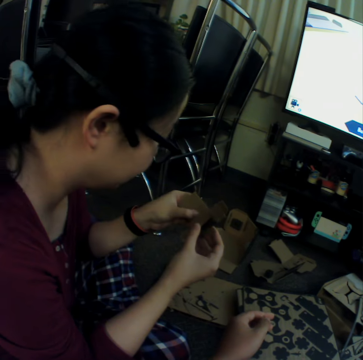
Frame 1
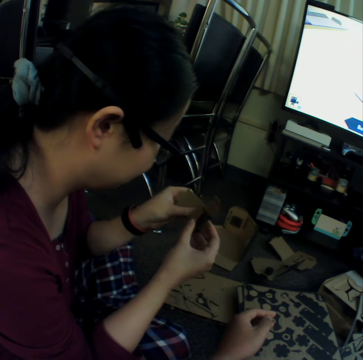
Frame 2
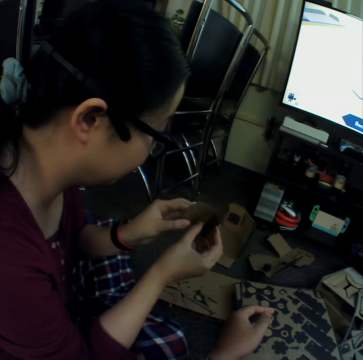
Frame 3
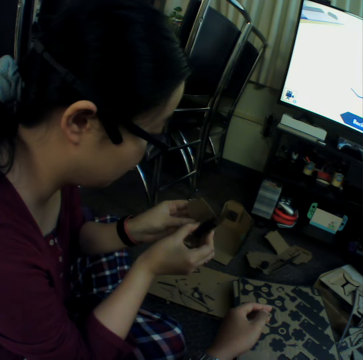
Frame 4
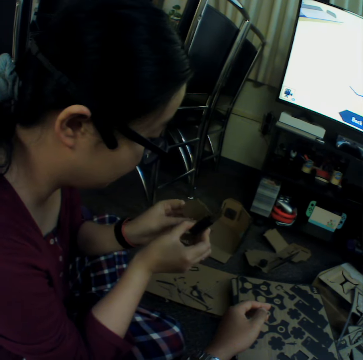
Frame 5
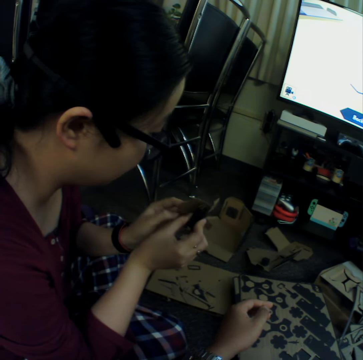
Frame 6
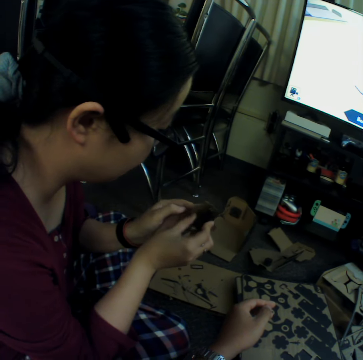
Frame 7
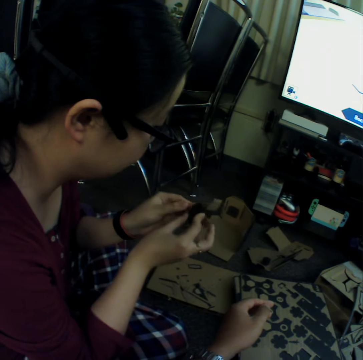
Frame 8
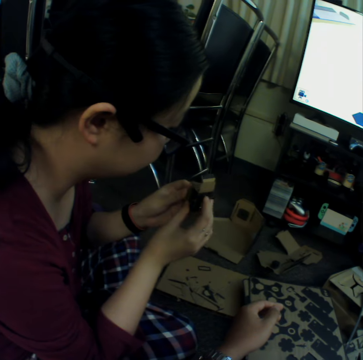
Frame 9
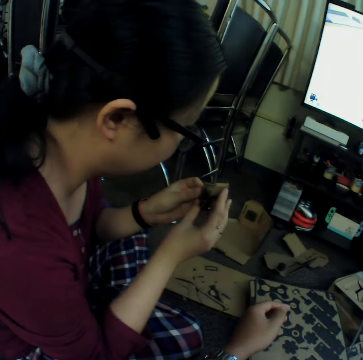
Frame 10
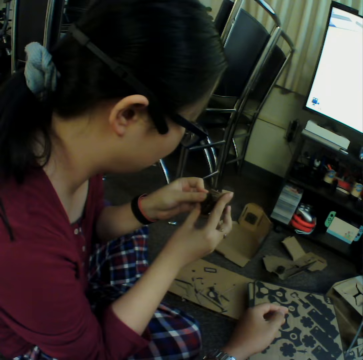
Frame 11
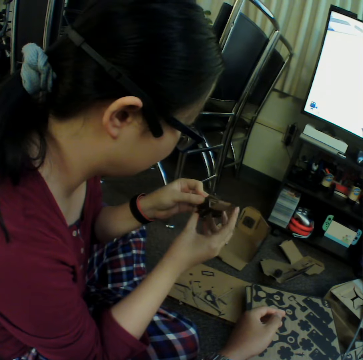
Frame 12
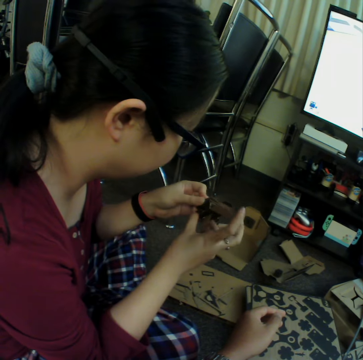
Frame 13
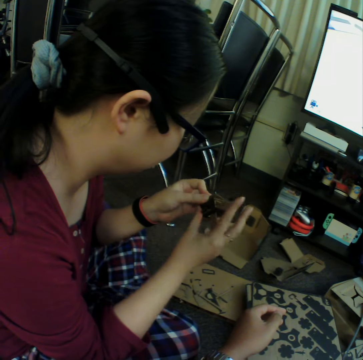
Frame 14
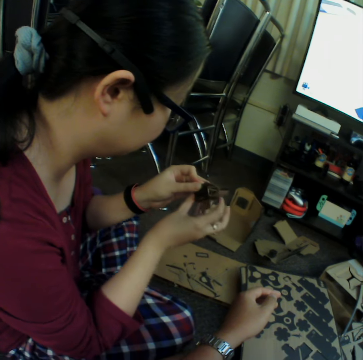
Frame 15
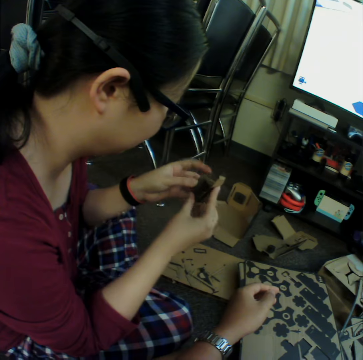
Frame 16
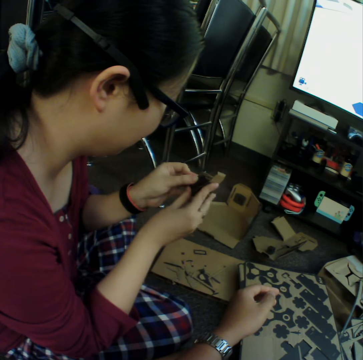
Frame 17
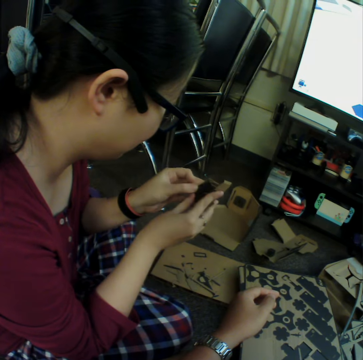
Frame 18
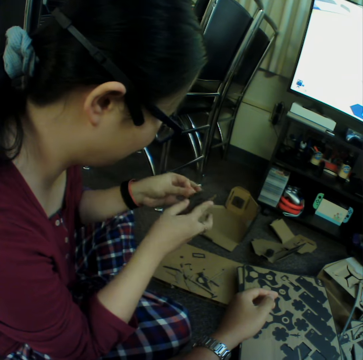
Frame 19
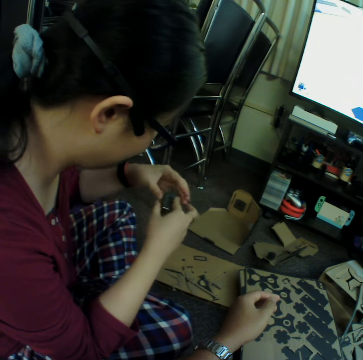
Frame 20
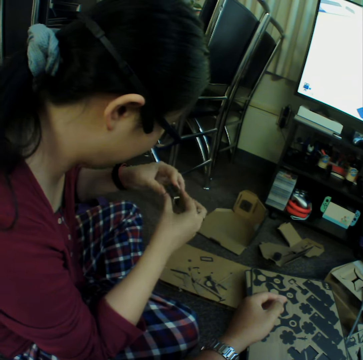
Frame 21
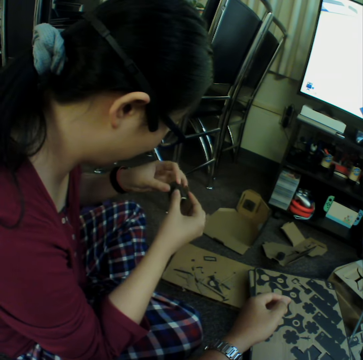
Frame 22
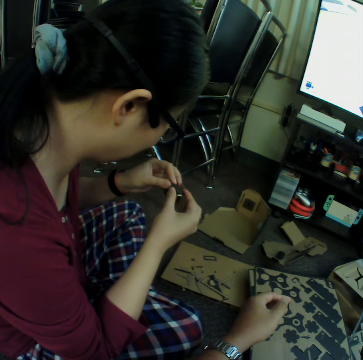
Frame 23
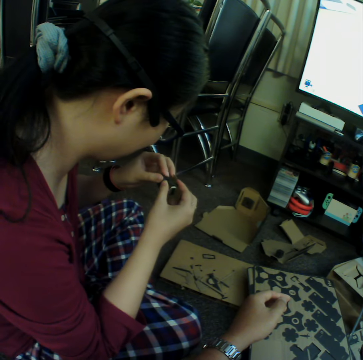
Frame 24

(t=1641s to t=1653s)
A girl folds the box.

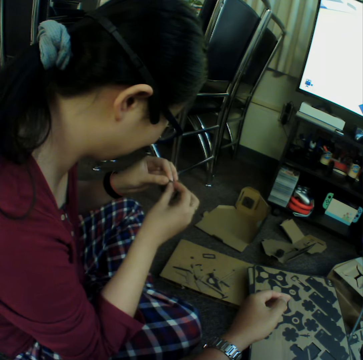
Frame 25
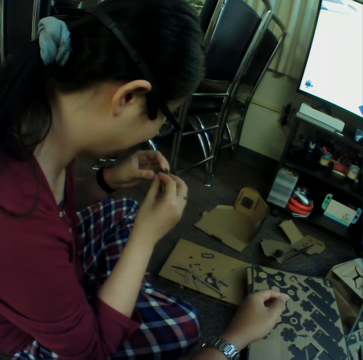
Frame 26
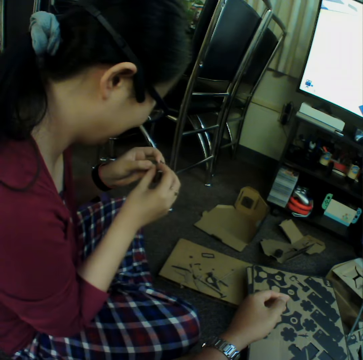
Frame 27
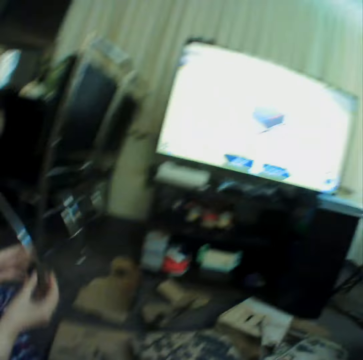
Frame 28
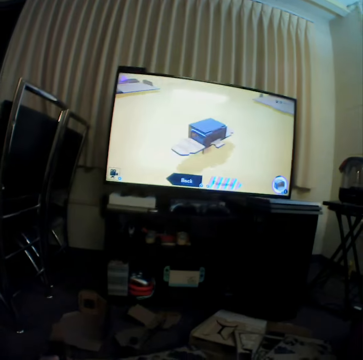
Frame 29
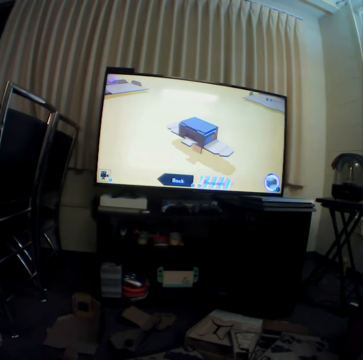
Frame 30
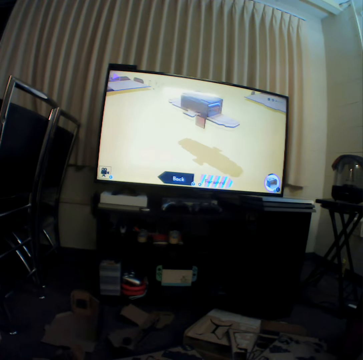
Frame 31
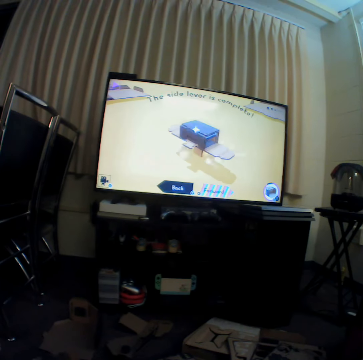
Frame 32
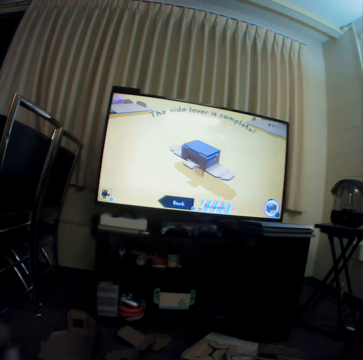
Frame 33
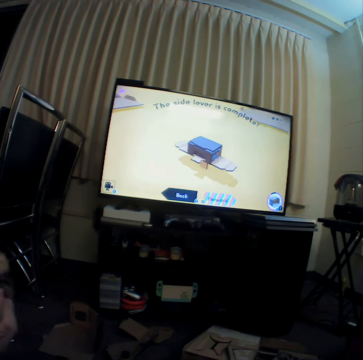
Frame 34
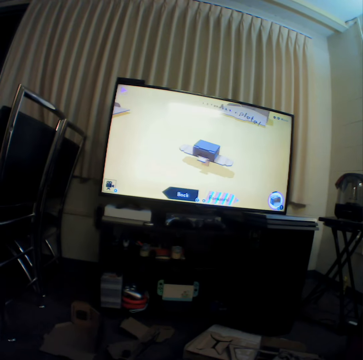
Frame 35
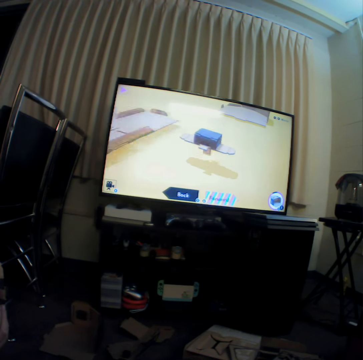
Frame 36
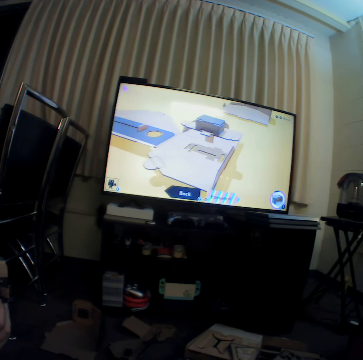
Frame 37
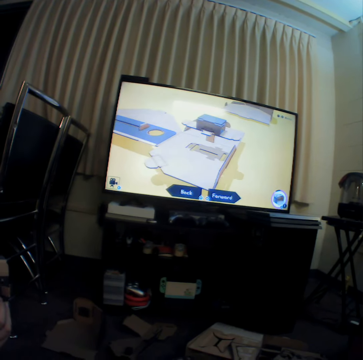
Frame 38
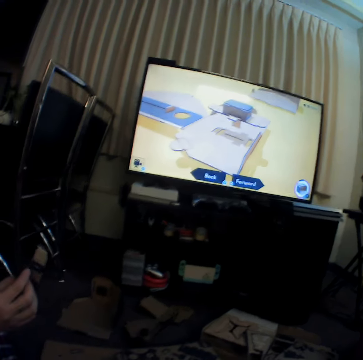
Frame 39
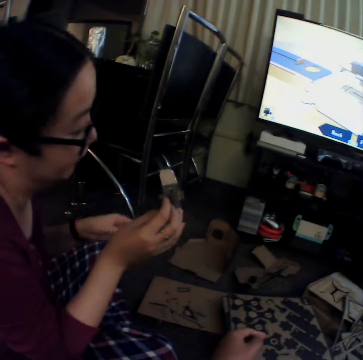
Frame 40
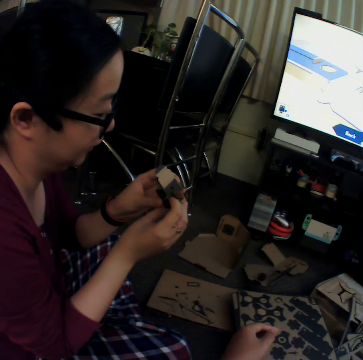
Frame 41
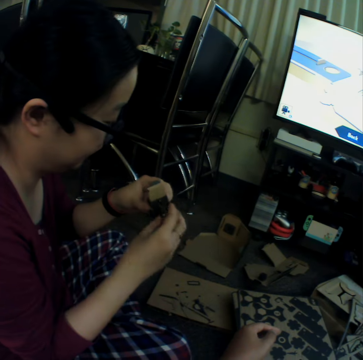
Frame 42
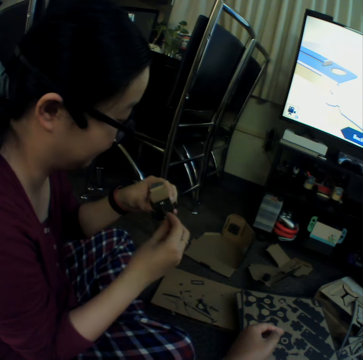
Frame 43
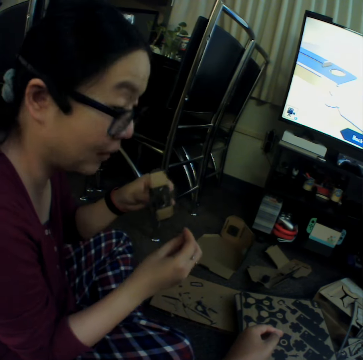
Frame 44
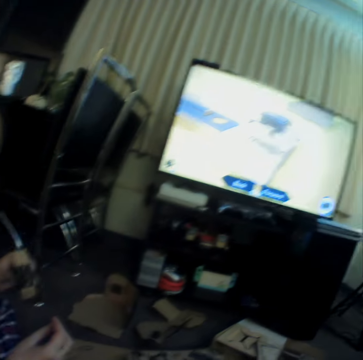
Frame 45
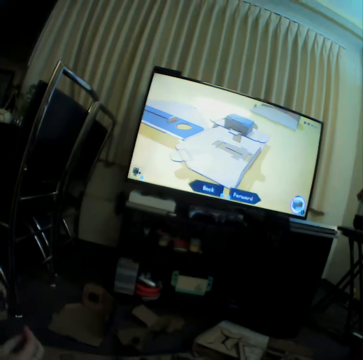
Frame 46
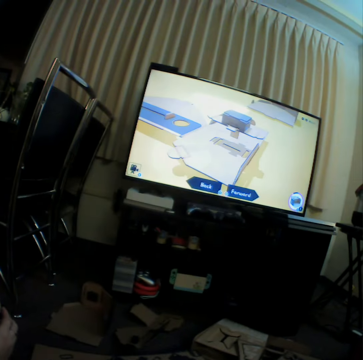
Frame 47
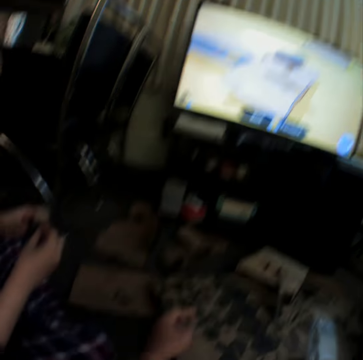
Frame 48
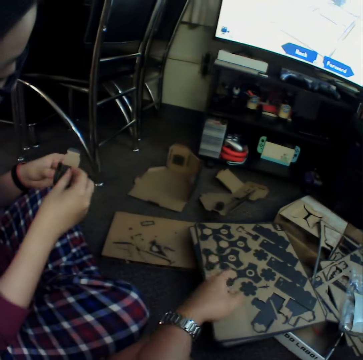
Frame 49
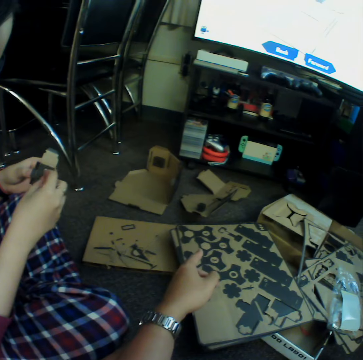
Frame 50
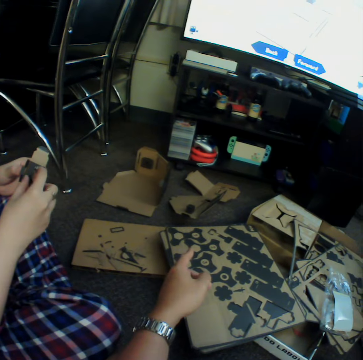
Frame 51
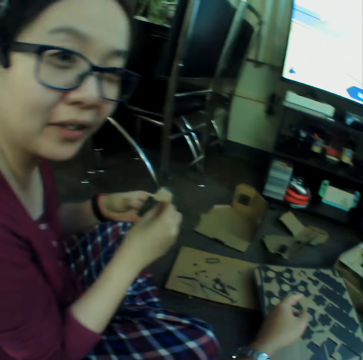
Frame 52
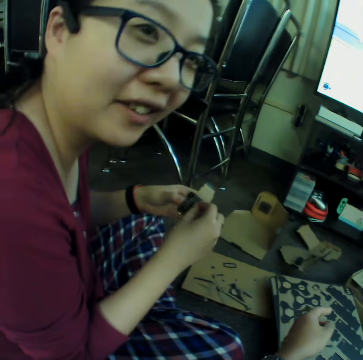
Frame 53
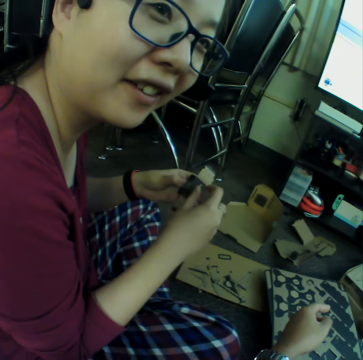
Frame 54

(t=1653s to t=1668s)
The camera wearer looks at the television. A girl shakes the box. The camera wearer watches television and points.

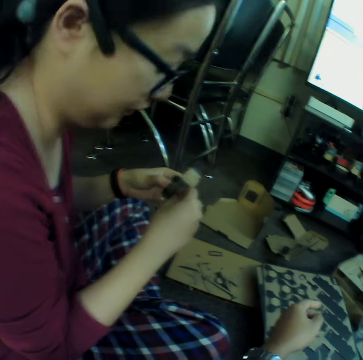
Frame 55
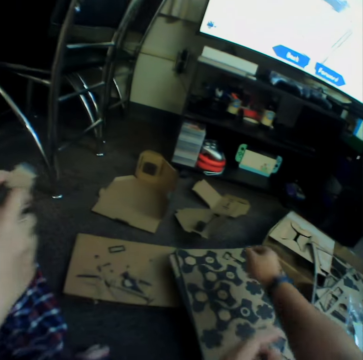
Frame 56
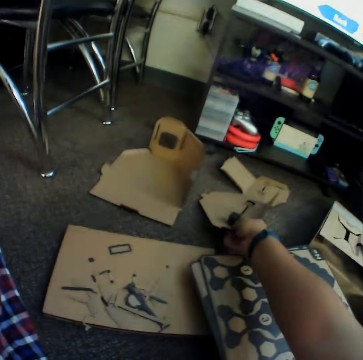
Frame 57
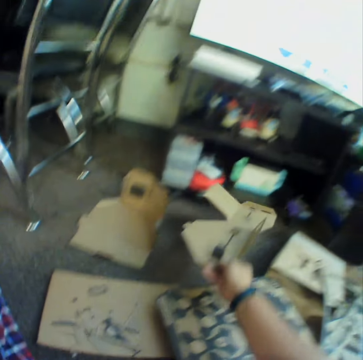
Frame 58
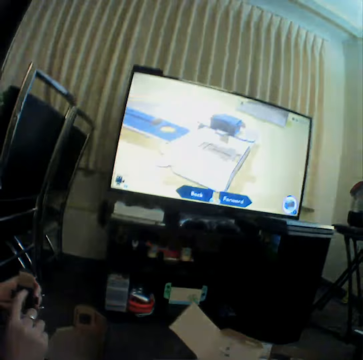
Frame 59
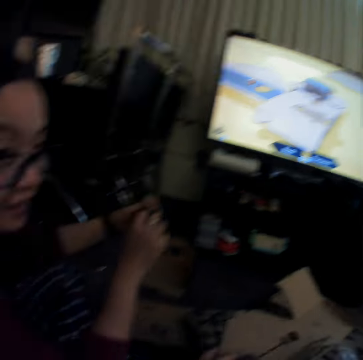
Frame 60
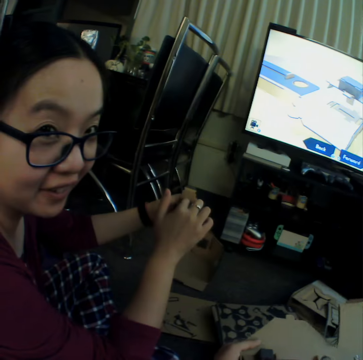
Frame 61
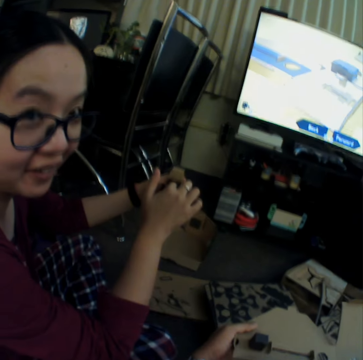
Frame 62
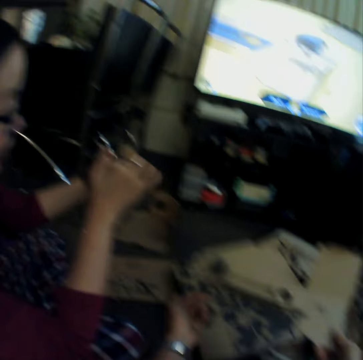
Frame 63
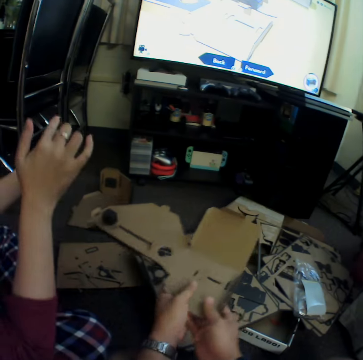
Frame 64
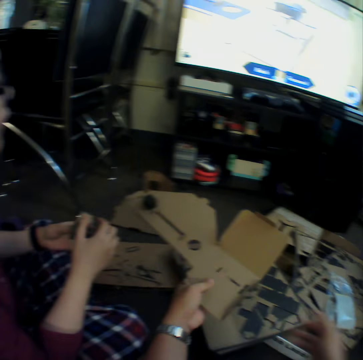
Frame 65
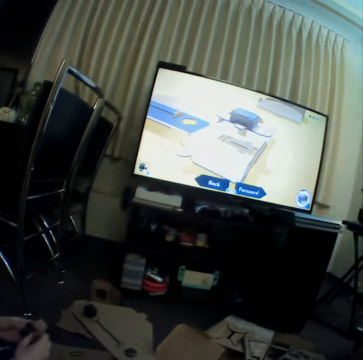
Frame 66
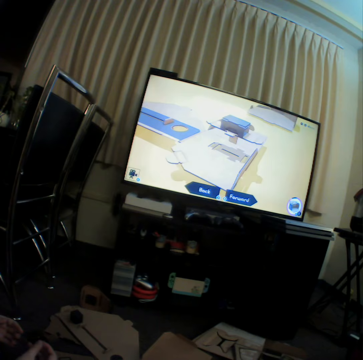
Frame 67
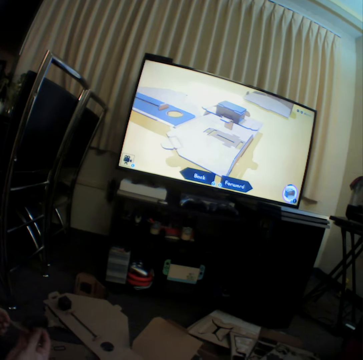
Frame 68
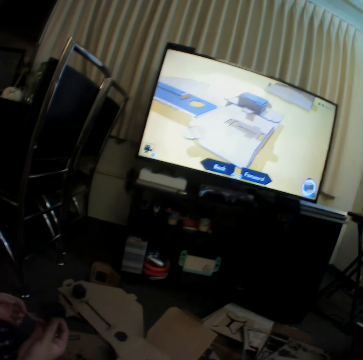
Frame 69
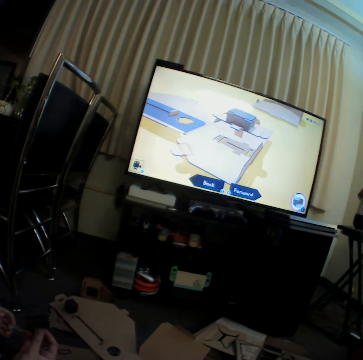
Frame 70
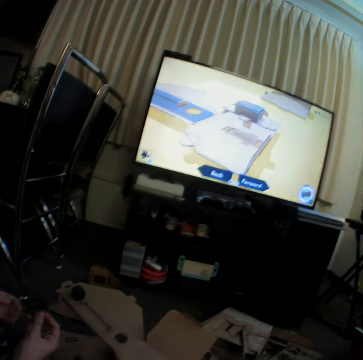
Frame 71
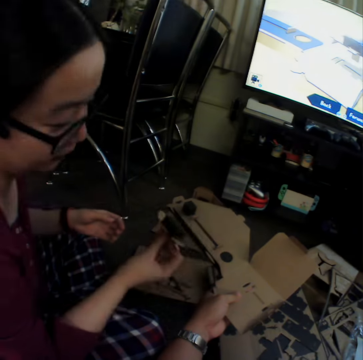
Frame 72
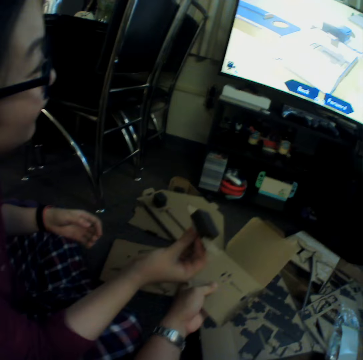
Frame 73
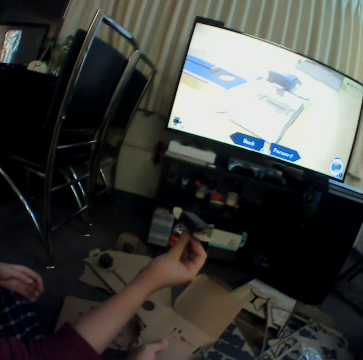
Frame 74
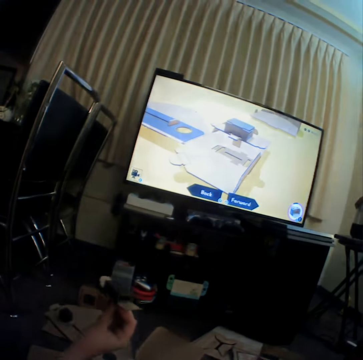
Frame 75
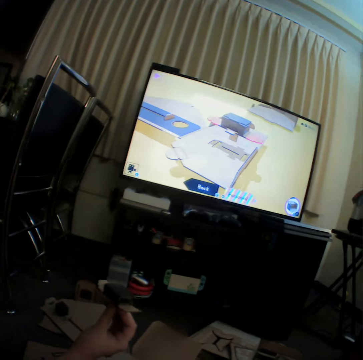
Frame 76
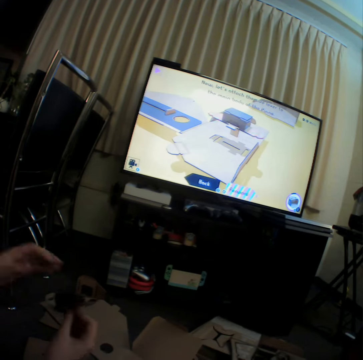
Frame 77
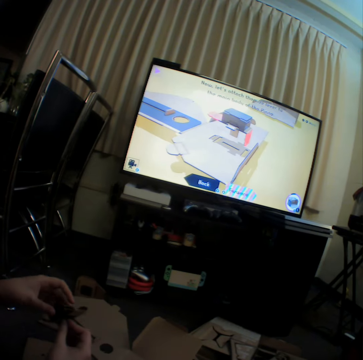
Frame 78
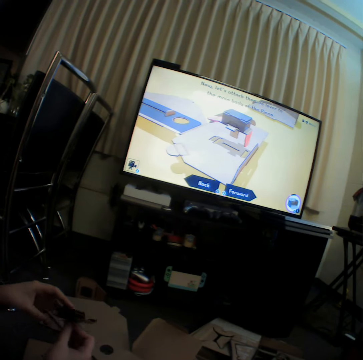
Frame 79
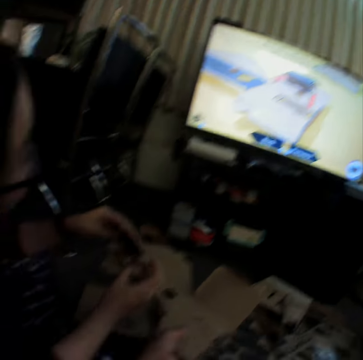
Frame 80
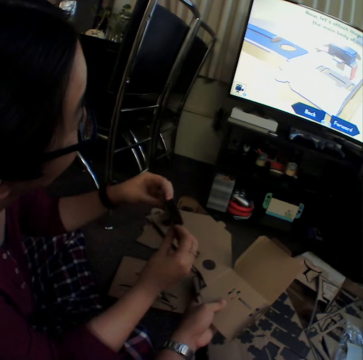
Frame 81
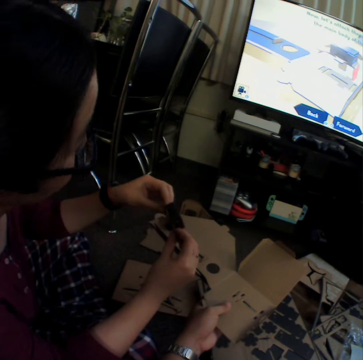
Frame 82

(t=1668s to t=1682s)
The camera wearer picks up craft material on the floor. A girl looks at the television. The camera wearer looks at the television. The girl holds the craft material with her hands.
